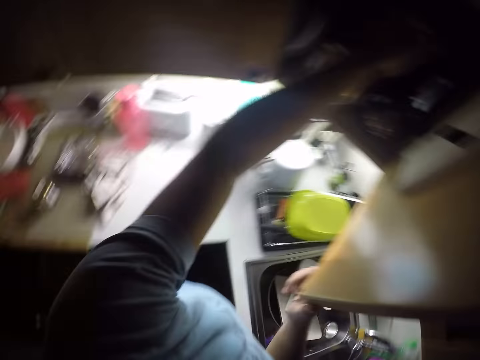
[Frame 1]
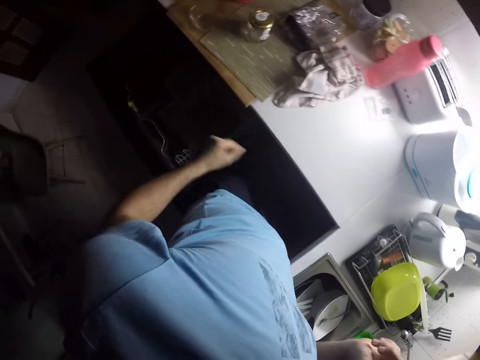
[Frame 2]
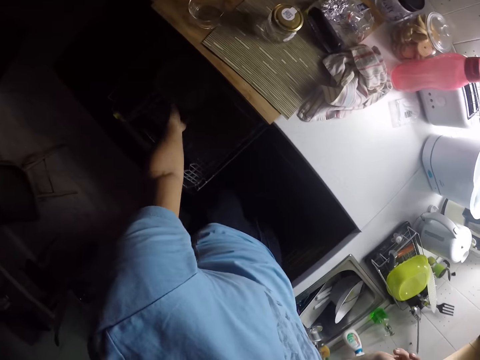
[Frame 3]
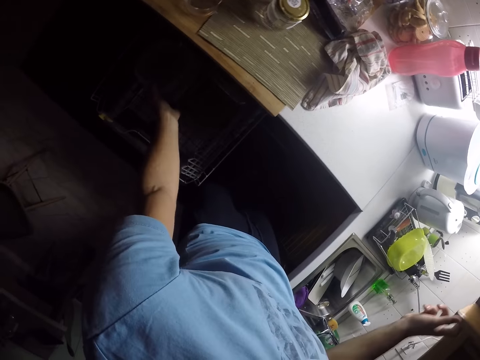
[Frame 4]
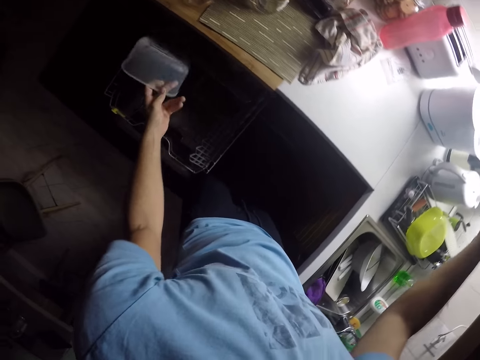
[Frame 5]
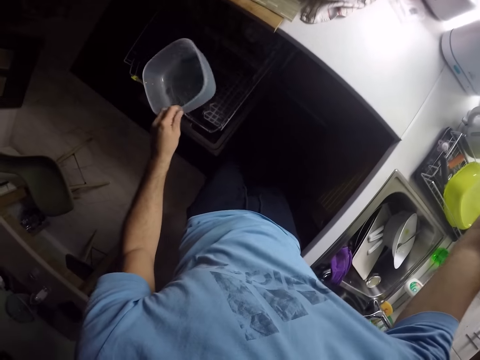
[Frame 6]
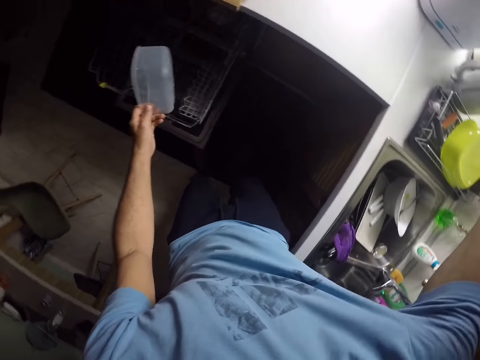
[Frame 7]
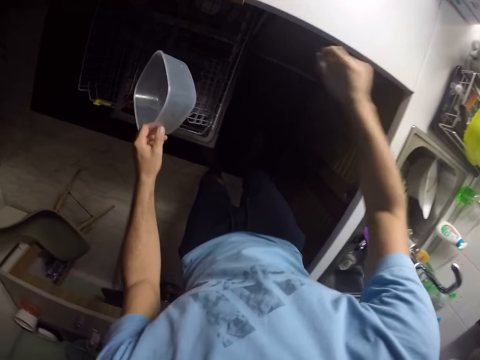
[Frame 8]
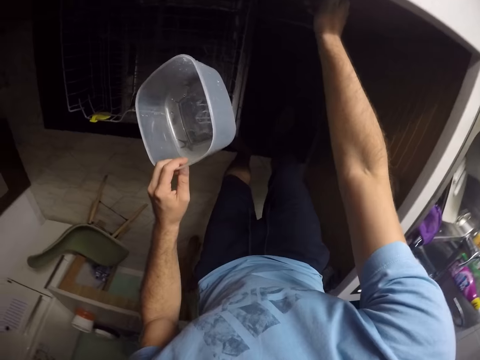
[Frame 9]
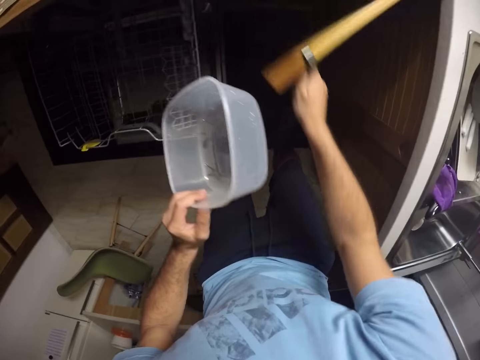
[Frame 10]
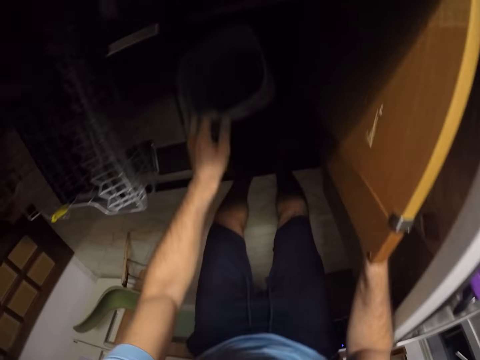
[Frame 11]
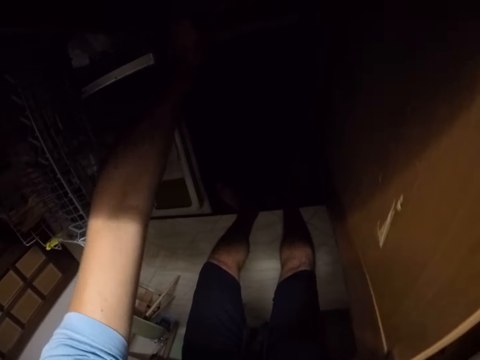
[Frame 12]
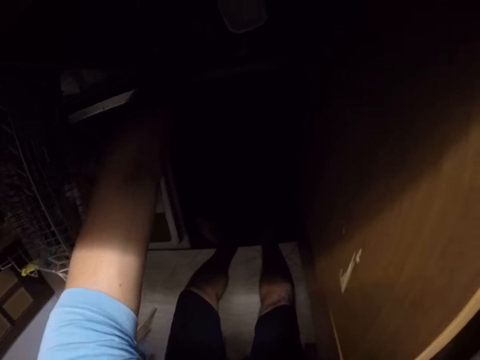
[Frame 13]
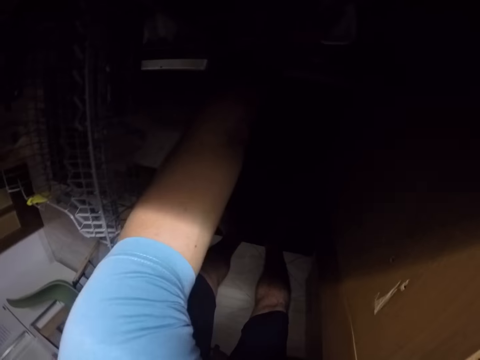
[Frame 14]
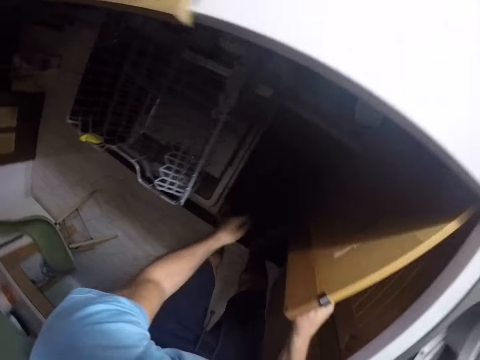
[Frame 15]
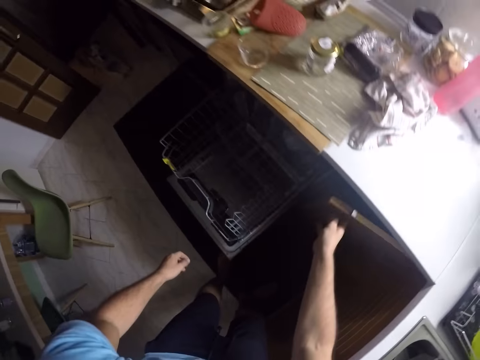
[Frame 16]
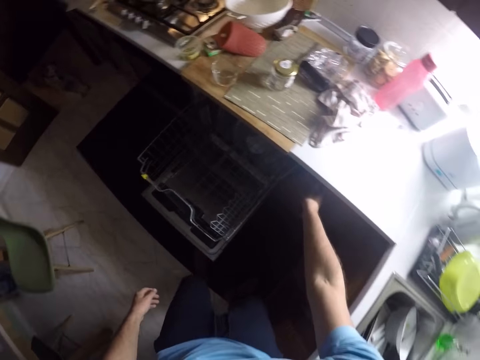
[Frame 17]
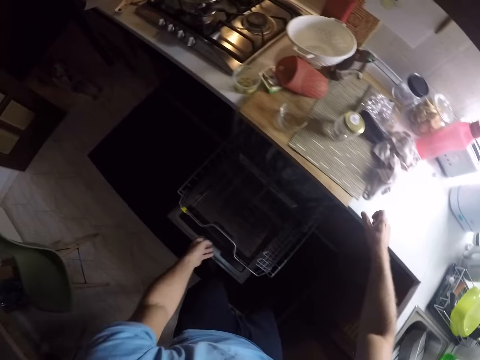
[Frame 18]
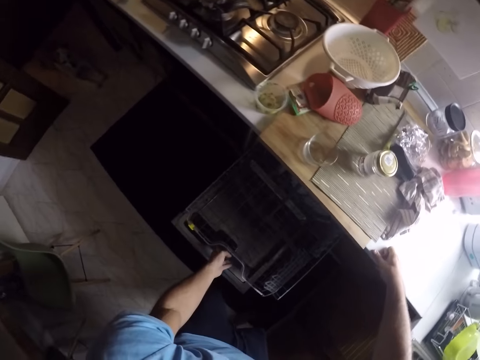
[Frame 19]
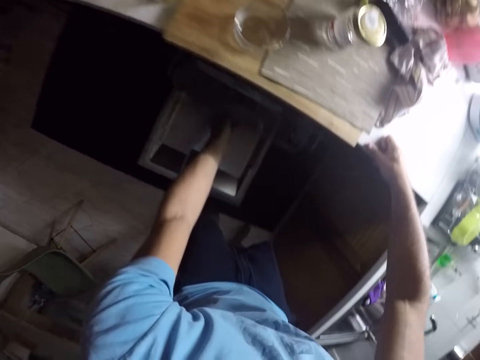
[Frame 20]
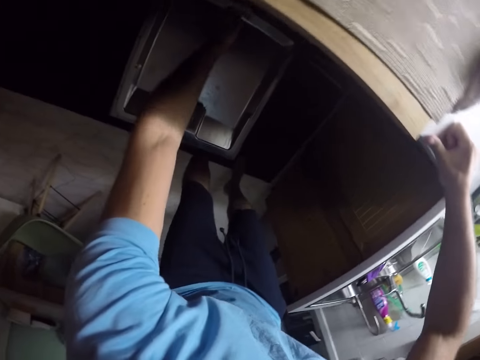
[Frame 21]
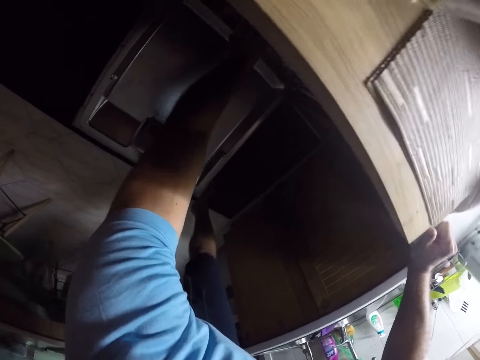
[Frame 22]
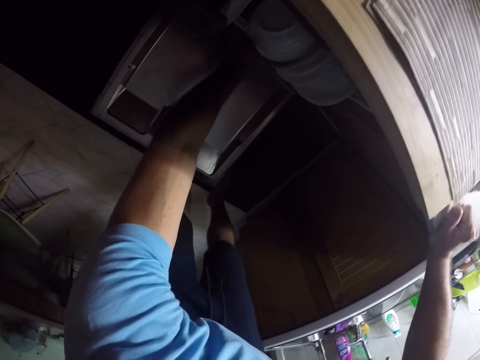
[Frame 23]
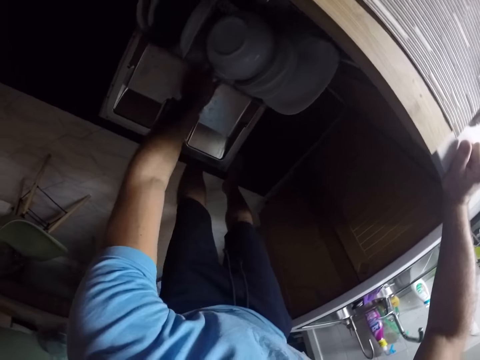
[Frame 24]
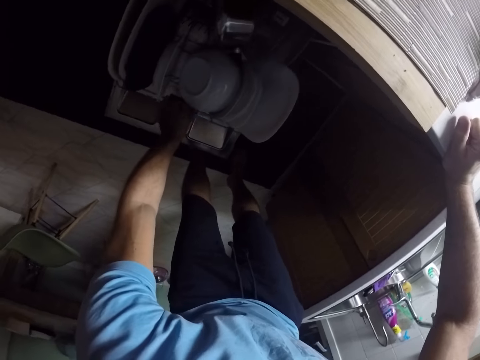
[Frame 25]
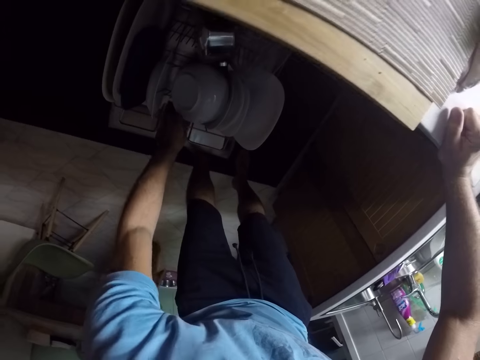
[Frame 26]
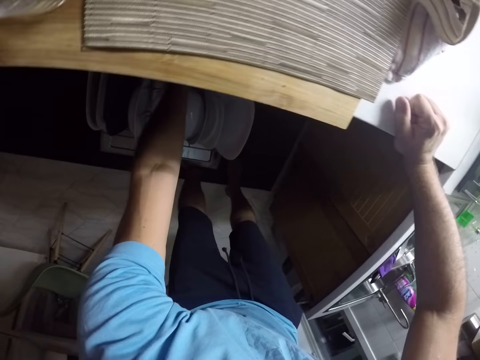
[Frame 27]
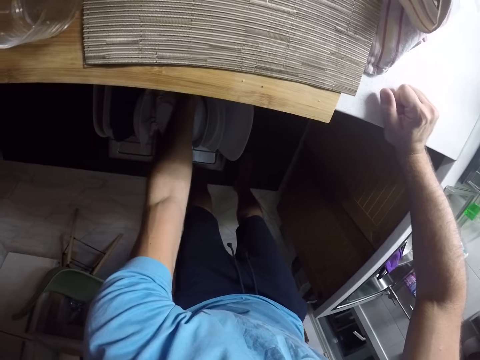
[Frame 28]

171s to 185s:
The camera wearer picks a tin from the utensils rack. They open the cupboard. They put the tin in the cupboard. They close the drawer. They push the drawer. They pull out the utensils rack.

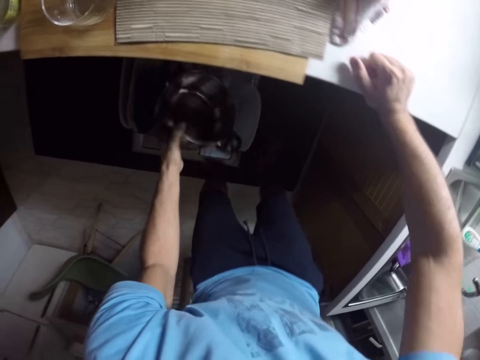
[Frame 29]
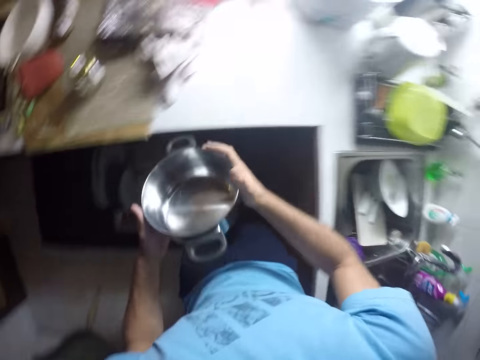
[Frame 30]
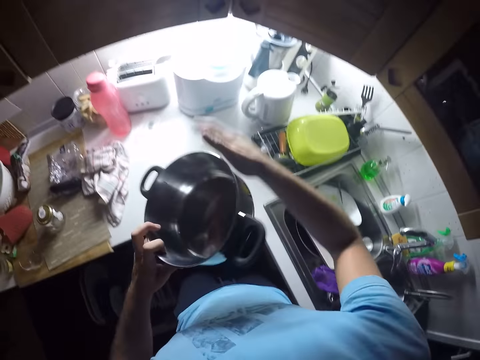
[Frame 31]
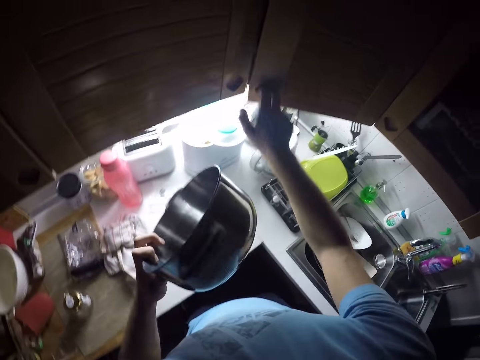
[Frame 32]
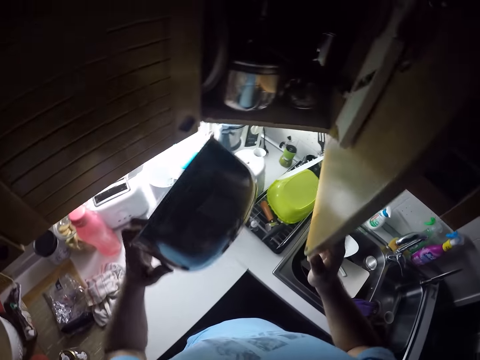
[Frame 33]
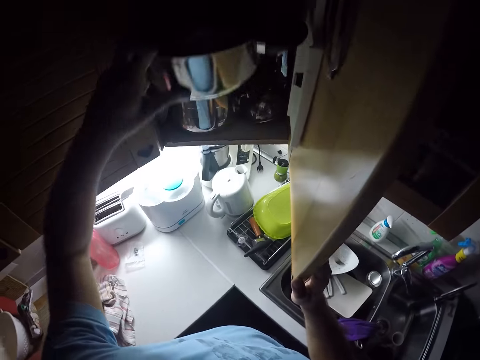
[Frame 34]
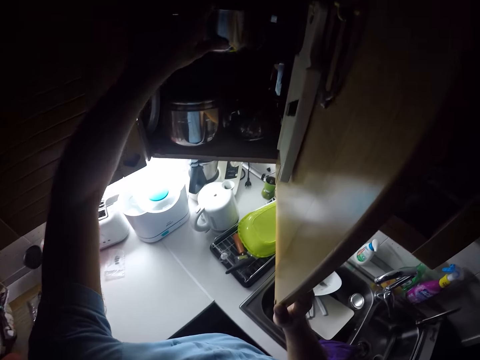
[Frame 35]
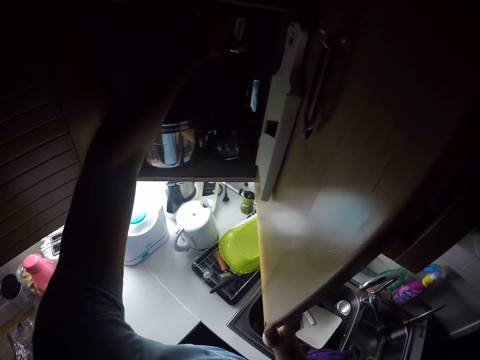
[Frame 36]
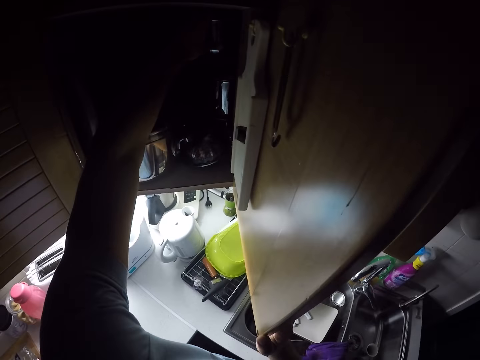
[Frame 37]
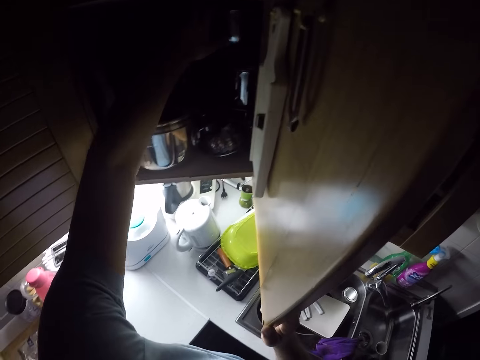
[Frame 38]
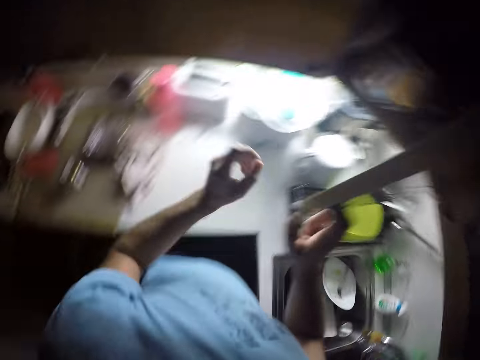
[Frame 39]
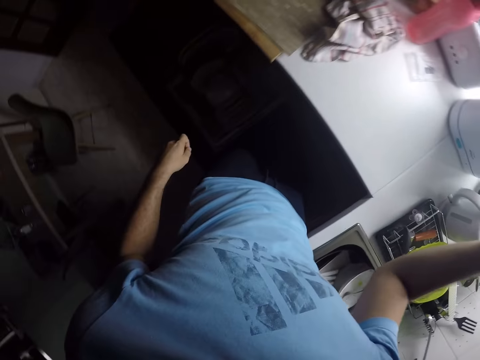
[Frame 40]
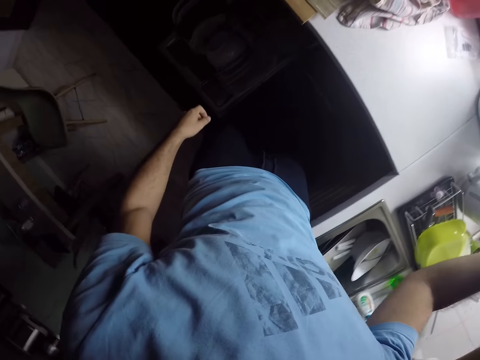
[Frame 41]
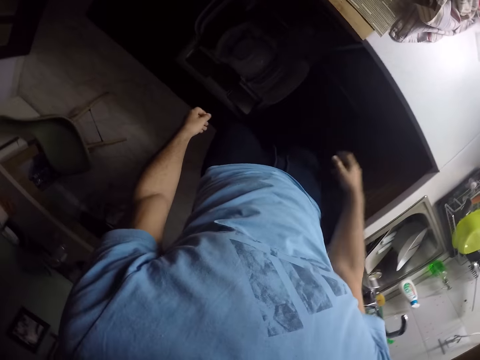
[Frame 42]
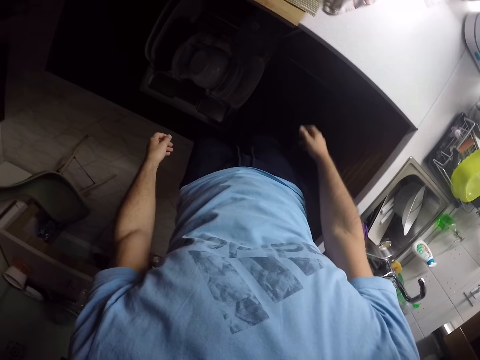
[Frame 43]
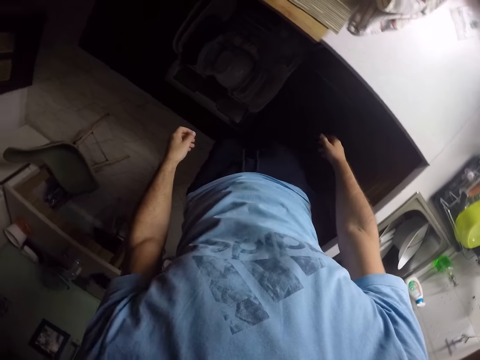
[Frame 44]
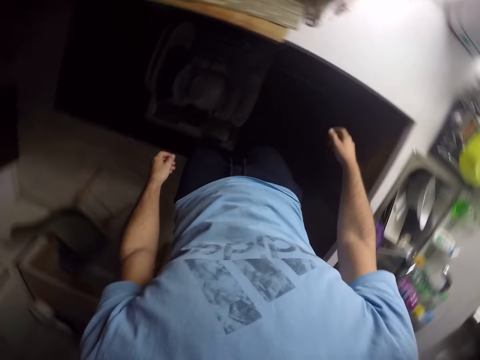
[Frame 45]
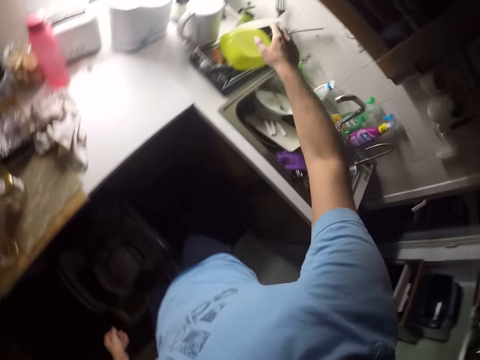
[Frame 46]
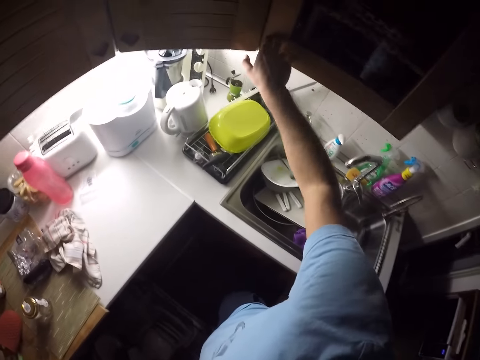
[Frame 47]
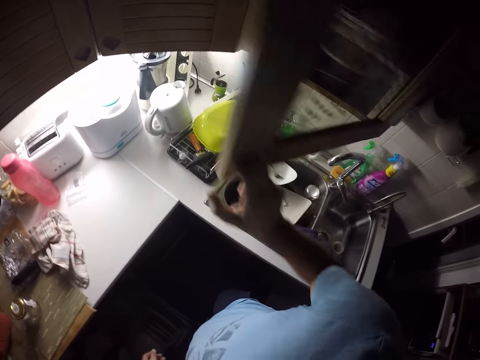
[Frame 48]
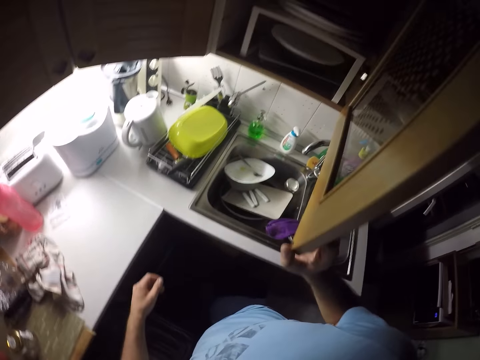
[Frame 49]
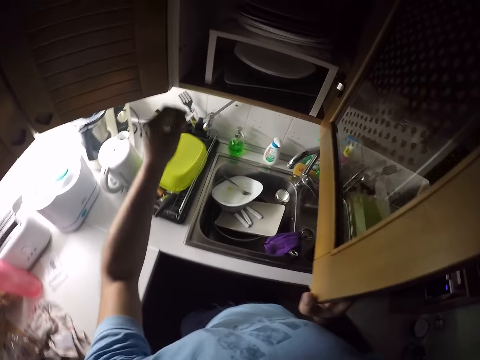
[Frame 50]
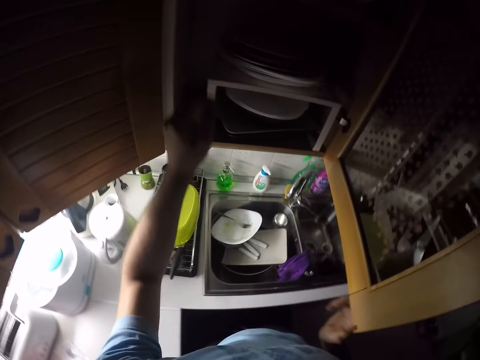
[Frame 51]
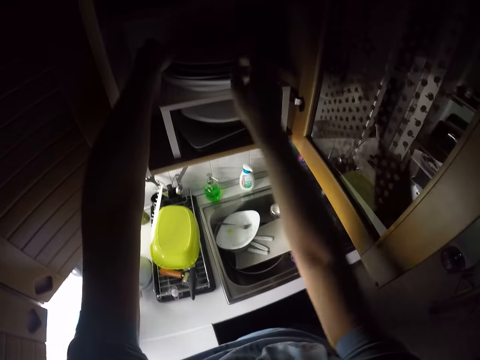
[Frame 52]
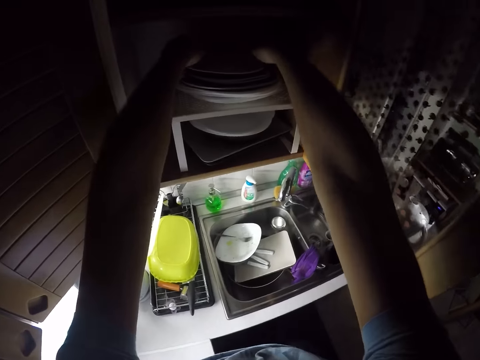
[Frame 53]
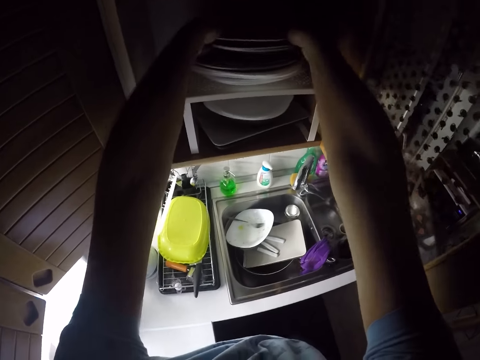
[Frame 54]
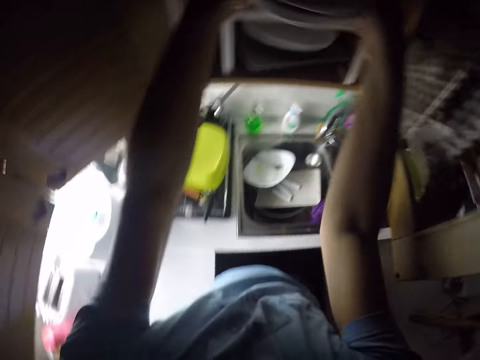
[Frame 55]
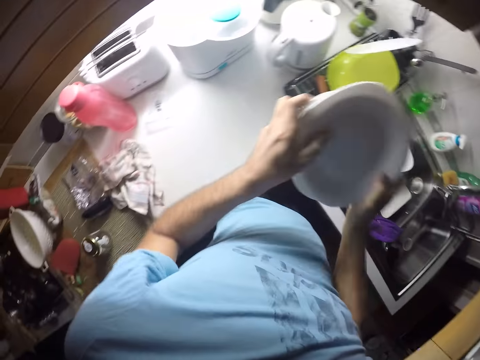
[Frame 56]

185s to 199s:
The camera wearer picks a cooking pot. They put the cooking pot in the cupboard. They close the cupboard. They open the cupboard. They pick plates from the cupboard.
